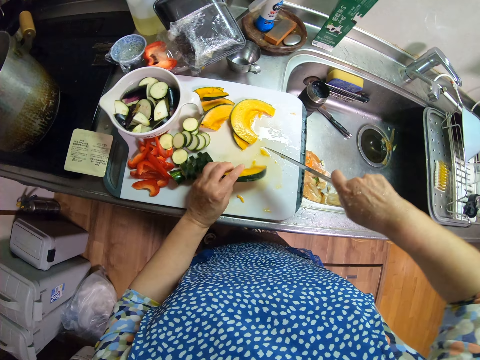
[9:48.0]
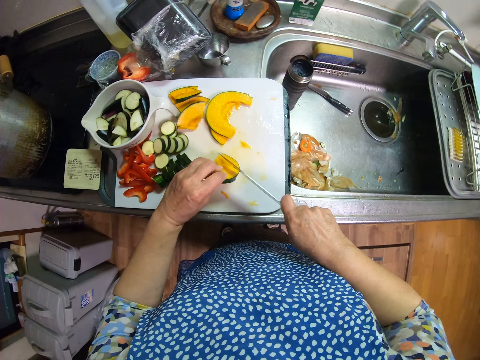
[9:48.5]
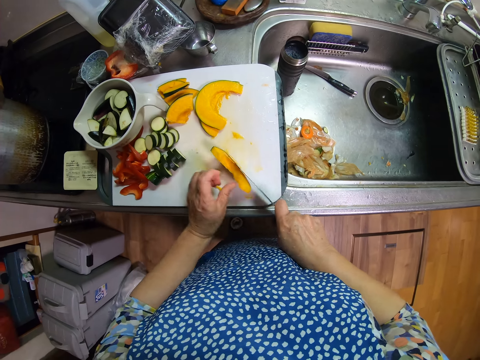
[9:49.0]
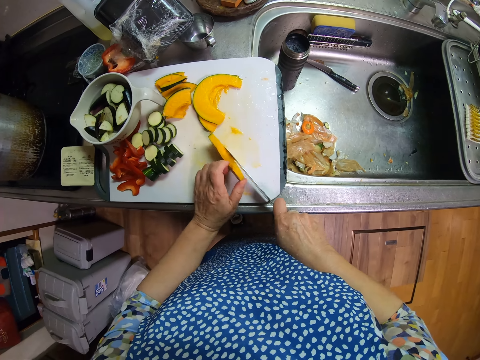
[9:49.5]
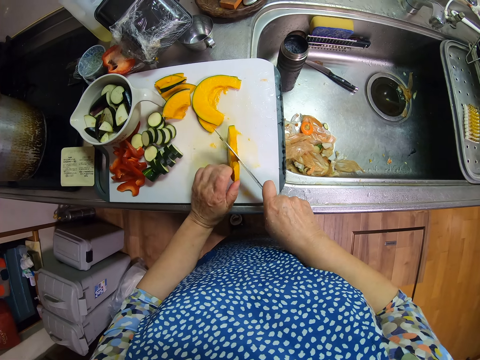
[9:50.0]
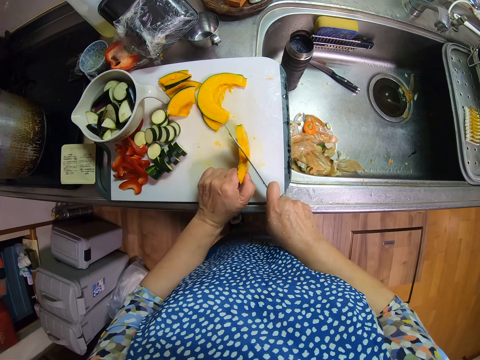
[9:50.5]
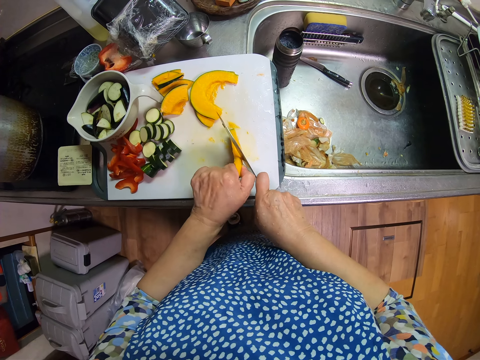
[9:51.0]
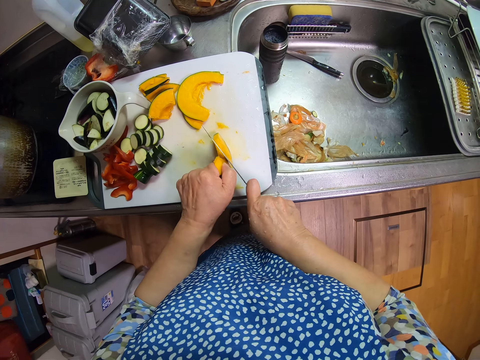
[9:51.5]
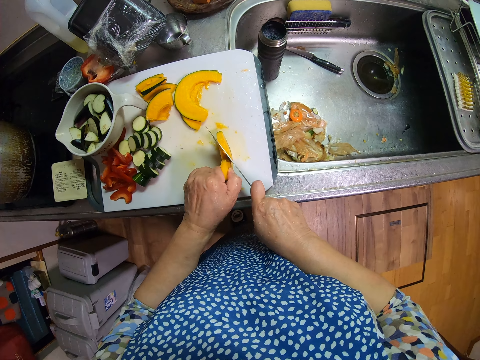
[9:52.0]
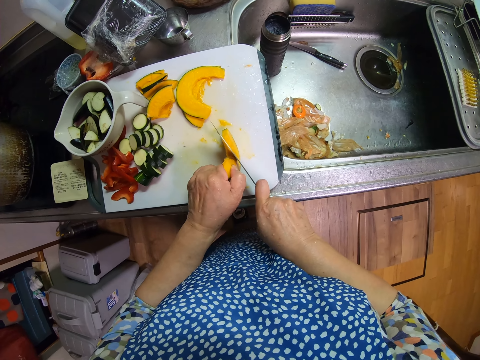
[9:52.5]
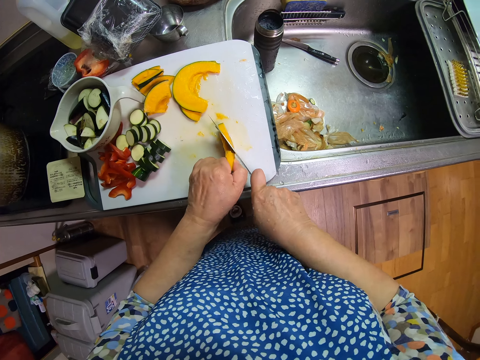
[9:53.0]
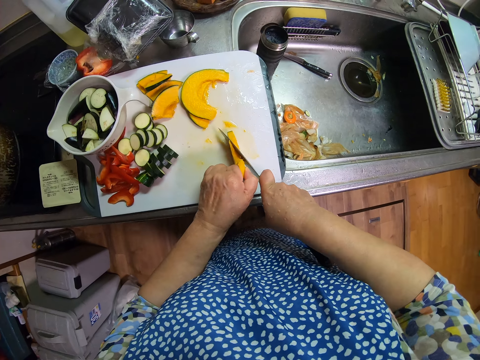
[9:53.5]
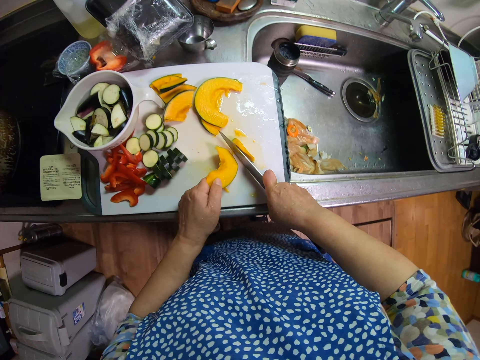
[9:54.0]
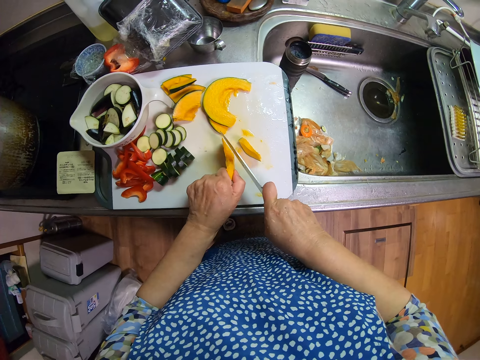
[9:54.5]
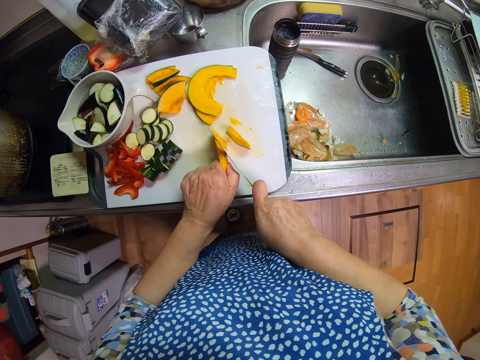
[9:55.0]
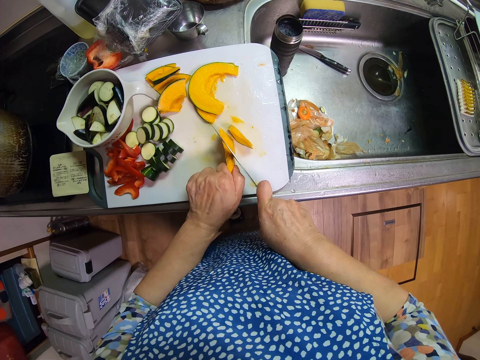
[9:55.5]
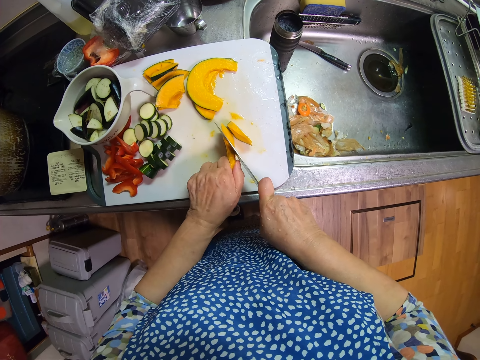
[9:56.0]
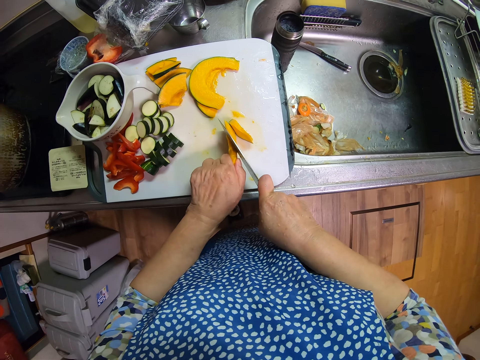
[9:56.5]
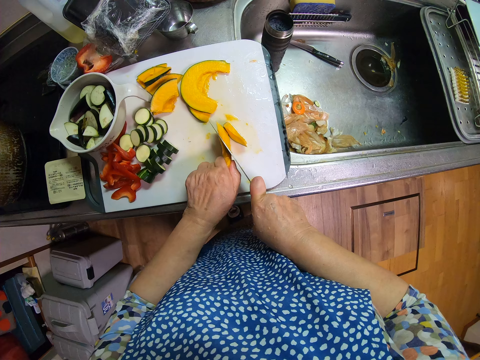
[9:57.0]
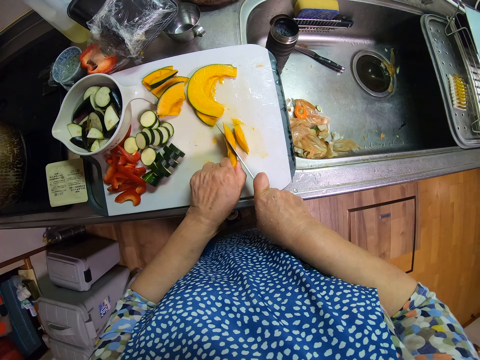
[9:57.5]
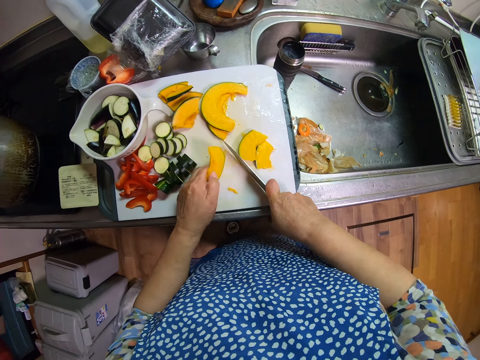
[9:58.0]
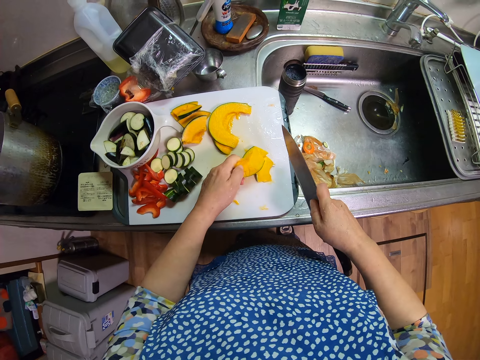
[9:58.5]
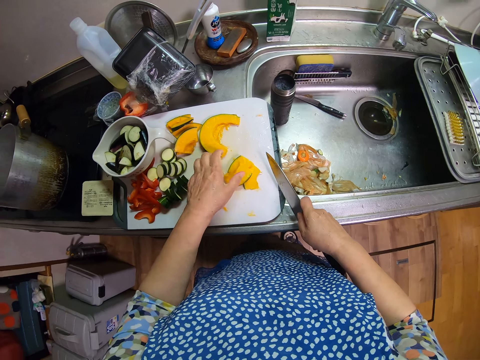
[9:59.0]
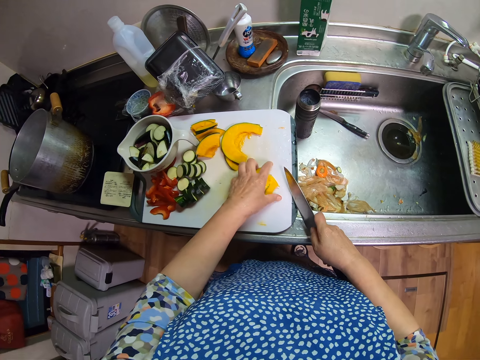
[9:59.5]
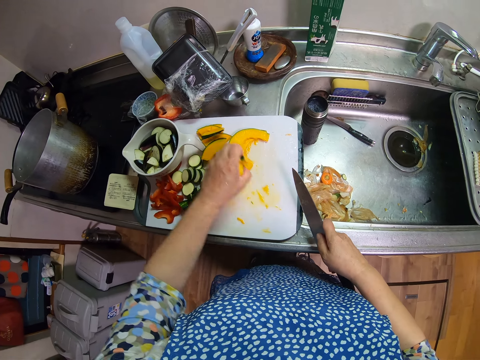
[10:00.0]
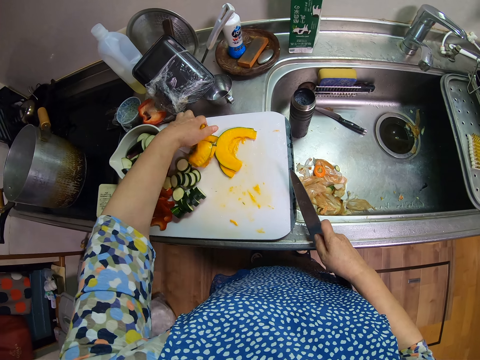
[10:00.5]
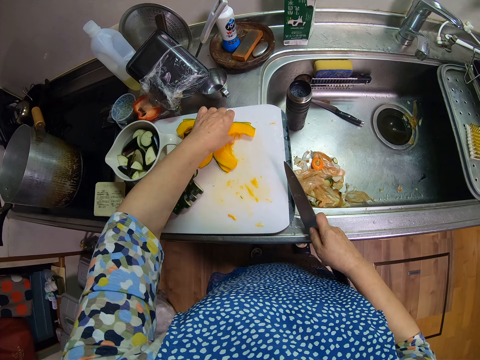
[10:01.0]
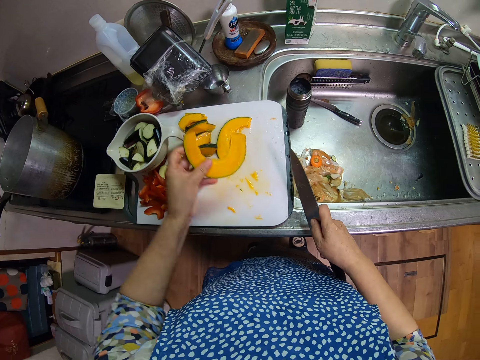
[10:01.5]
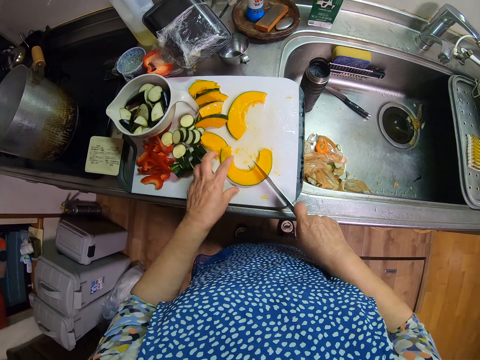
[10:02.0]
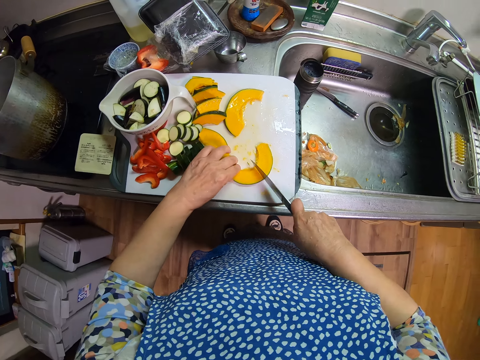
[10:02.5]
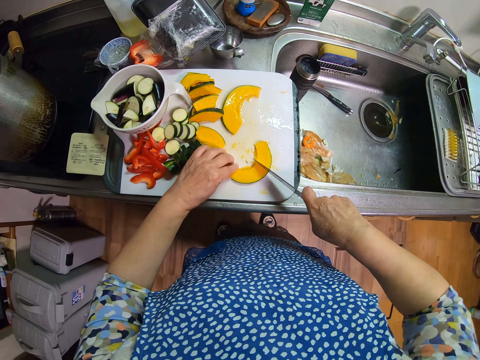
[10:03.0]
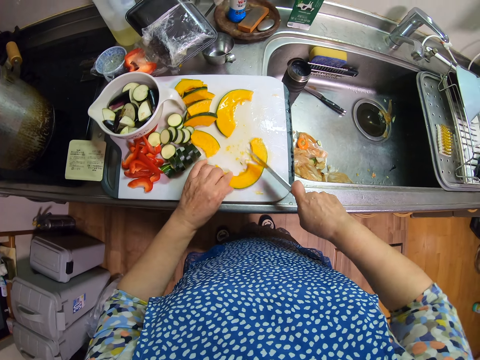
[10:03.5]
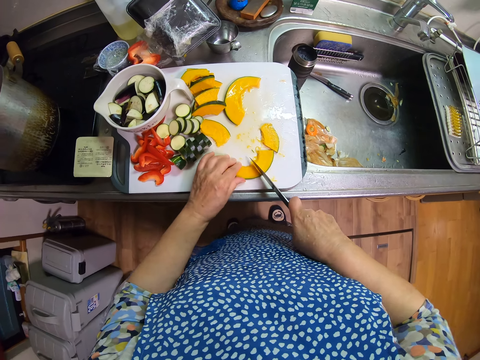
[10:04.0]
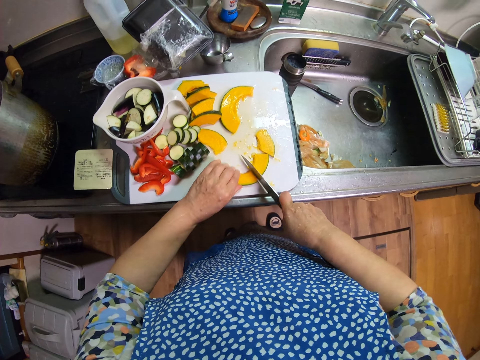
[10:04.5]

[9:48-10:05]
The camera wearer turns the slice of pawpaw or piece of pumpkin on the chopping board. They hold the piece of pumpkin on the chopping board. They cut the piece of pumpkin on the chopping board with a knife. They pick the cut pawpaw on the chopping board. They place them with the other cut pawpaw. They pick another slice of pawpaw. They put a piece of pumpkin on the chopping board. They cut the piece of pumpkin on the chopping board with the knife.

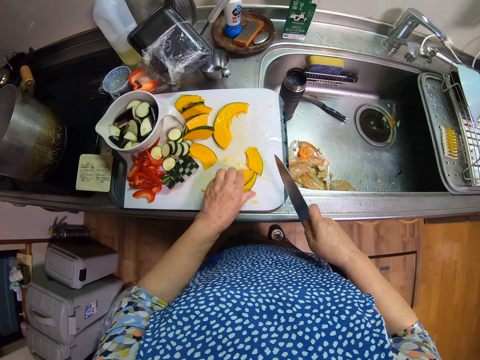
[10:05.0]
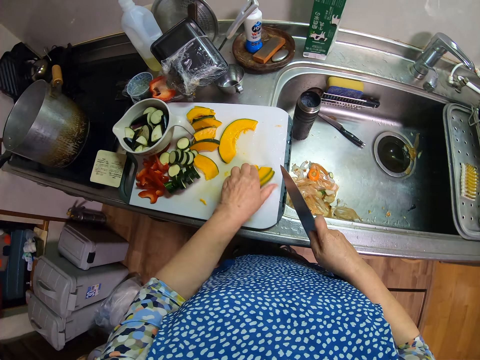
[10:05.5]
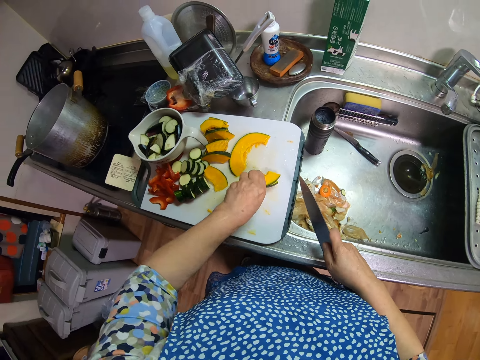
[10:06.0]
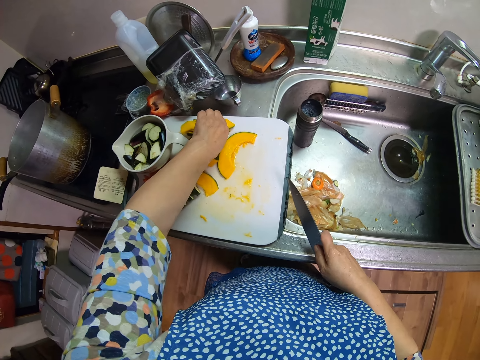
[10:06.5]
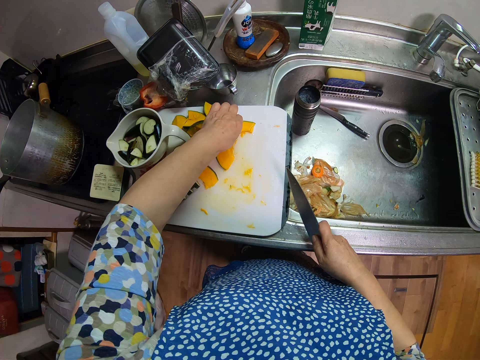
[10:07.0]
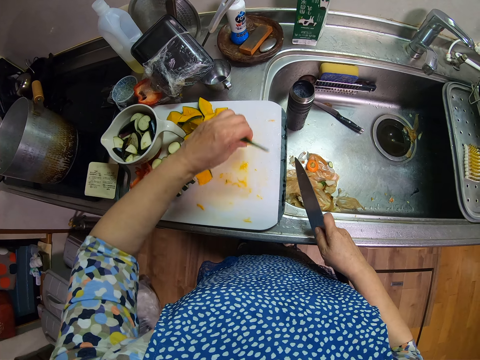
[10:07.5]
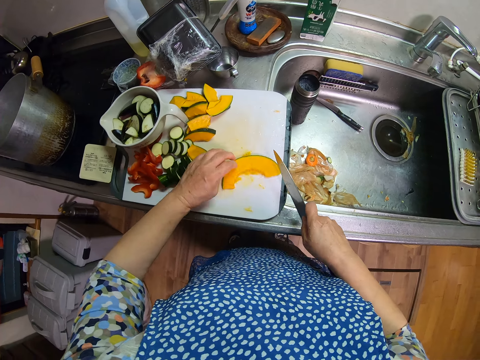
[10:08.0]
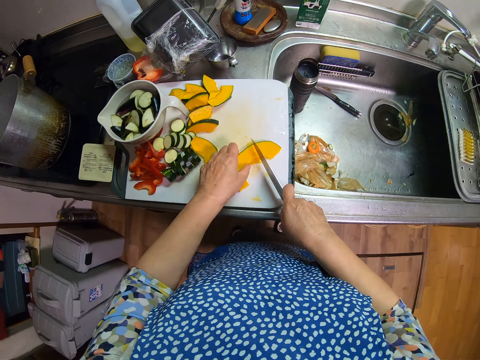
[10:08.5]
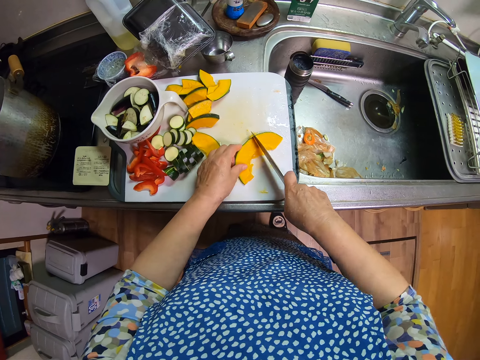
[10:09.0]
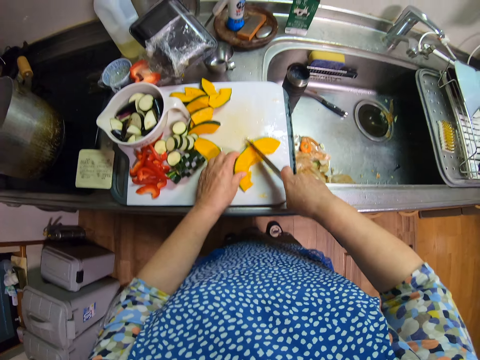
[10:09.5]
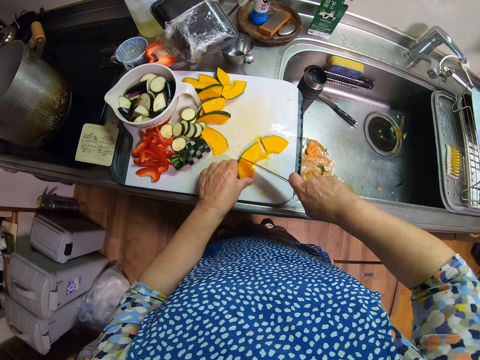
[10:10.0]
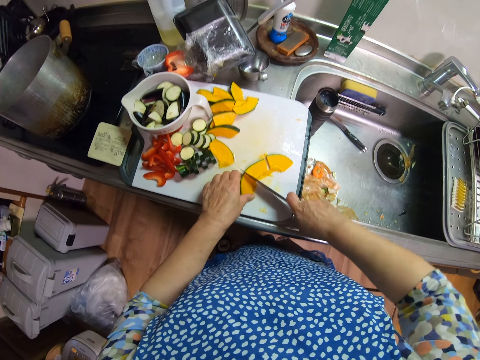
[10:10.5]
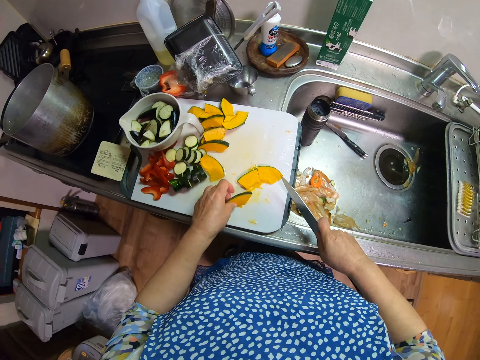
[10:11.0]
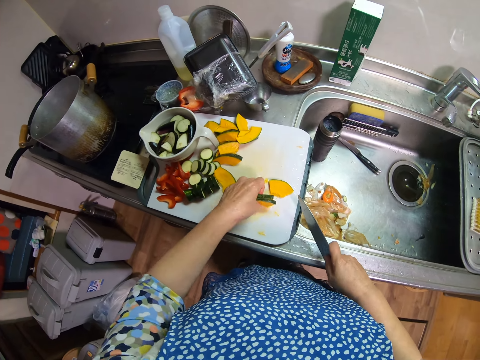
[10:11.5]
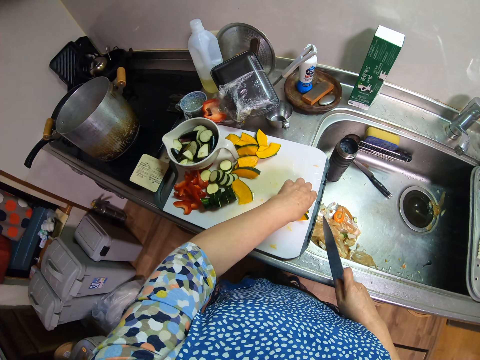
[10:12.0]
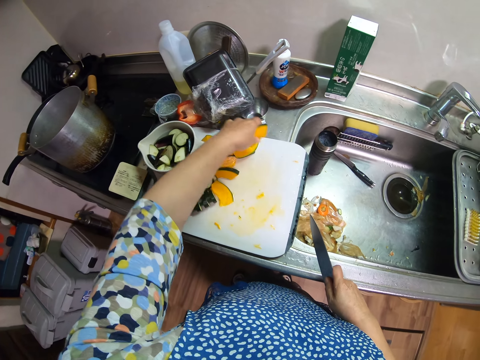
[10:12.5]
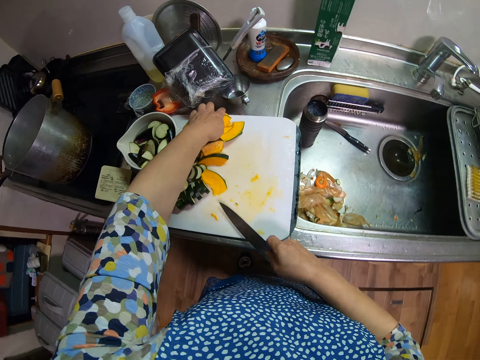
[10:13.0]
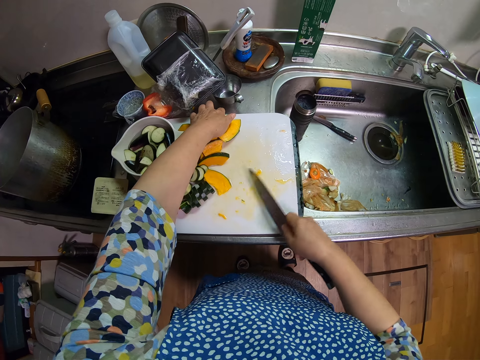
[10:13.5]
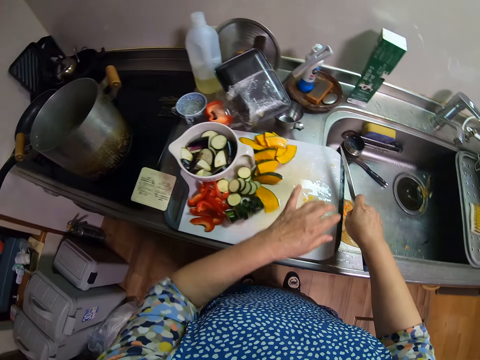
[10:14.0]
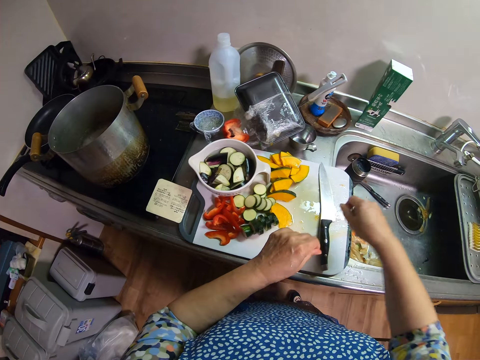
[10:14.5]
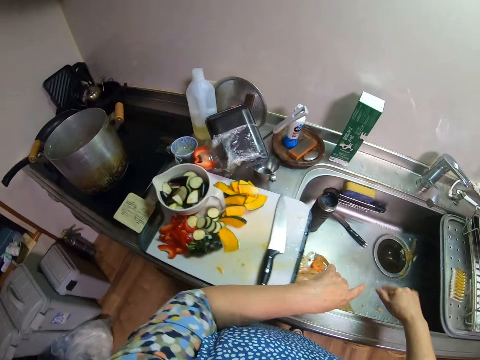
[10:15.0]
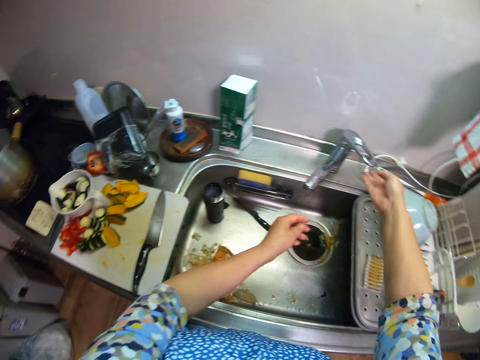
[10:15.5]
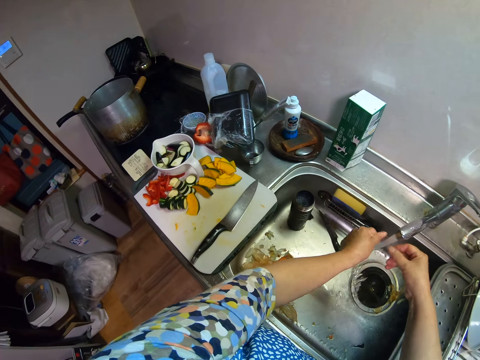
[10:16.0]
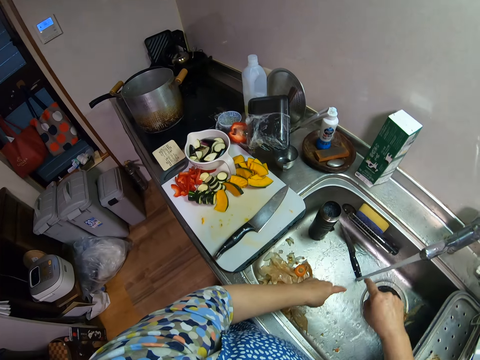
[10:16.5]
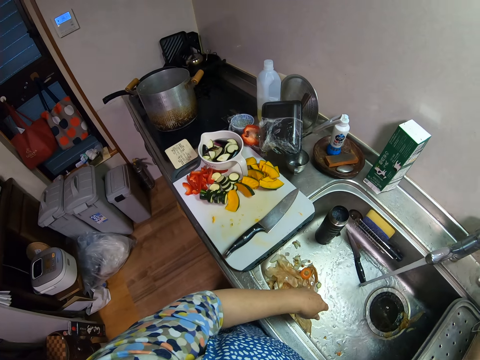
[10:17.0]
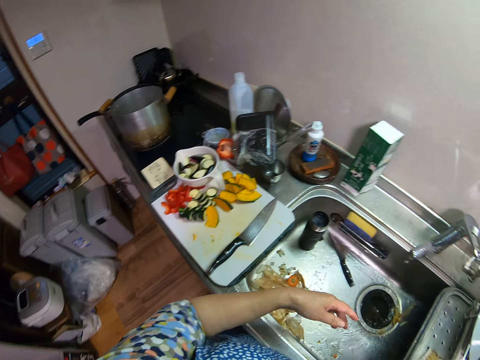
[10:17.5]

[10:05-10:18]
The camera wearer picks pieces of pumpkins on the chopping board. She puts the pieces of pumpkins on the chopping board. She picks a piece of pumpkin on the chopping board. She puts the piece of pumpkin on the chopping board. She cuts the piece of pumpkin on the chopping board with a knife. She picks the pieces of pumpkins on the chopping board. She puts the pieces of pumpkins on the chopping board. She clears the pumpkin pieces on the chopping board with the knife. She puts the knife on the chopping board. She shakes hands in the sink. She opens a faucet. She washes her hands in the sink. She closes the faucet.
